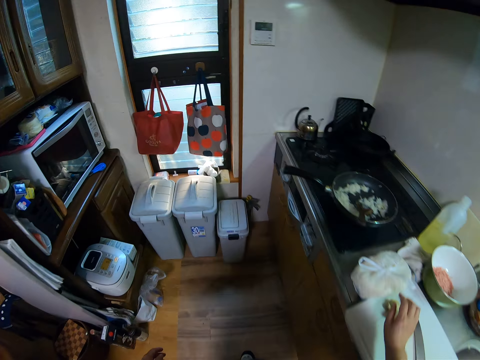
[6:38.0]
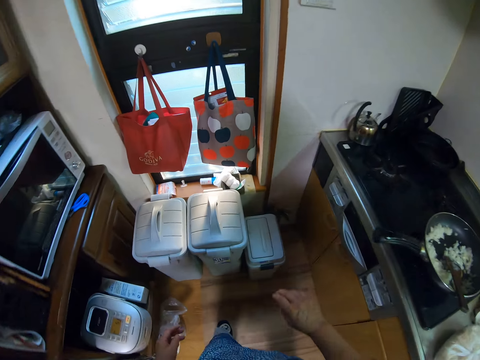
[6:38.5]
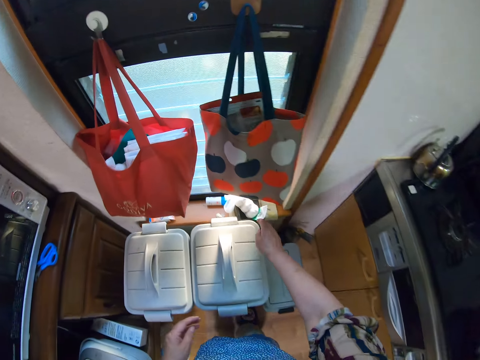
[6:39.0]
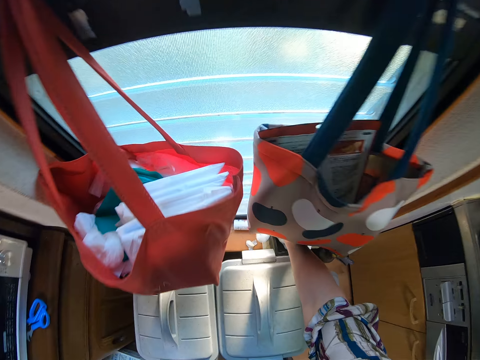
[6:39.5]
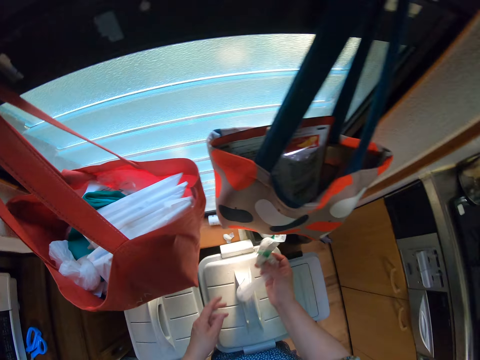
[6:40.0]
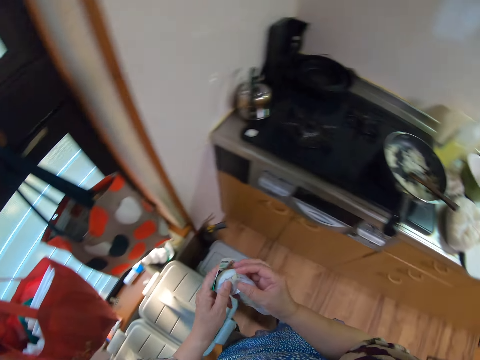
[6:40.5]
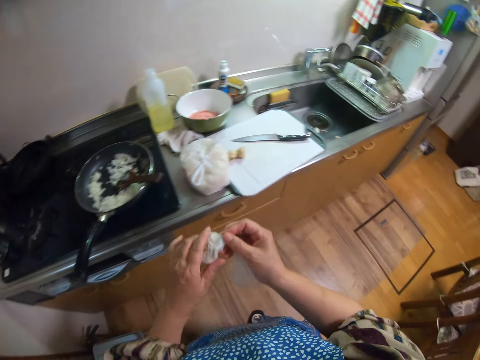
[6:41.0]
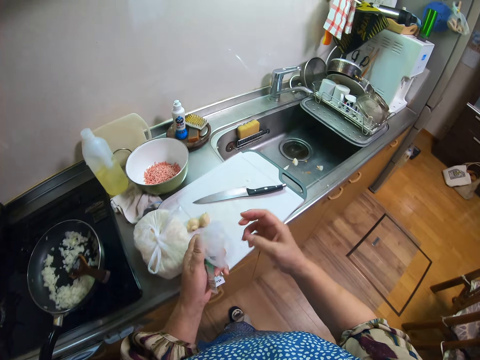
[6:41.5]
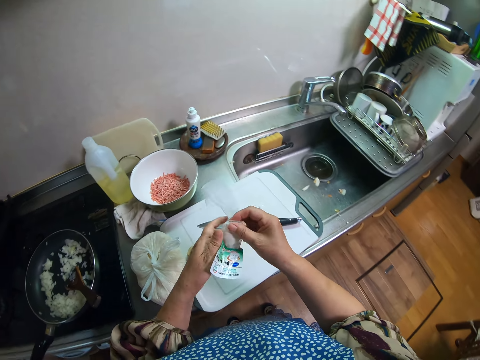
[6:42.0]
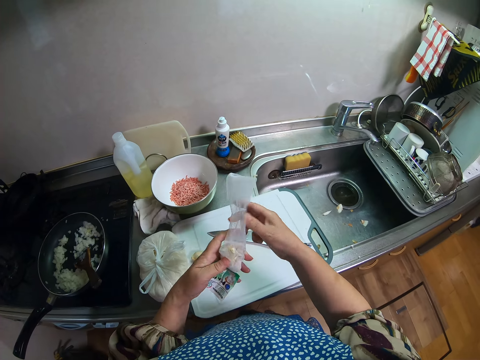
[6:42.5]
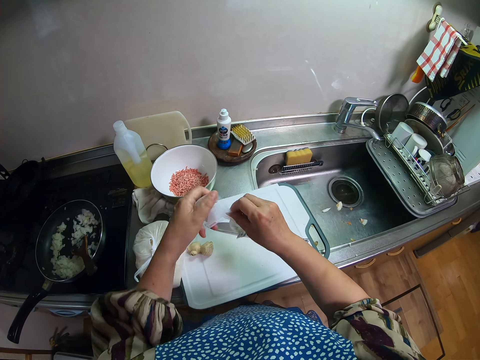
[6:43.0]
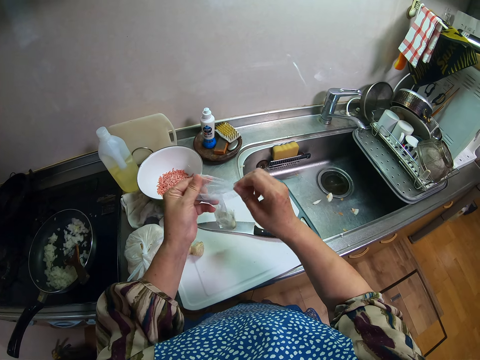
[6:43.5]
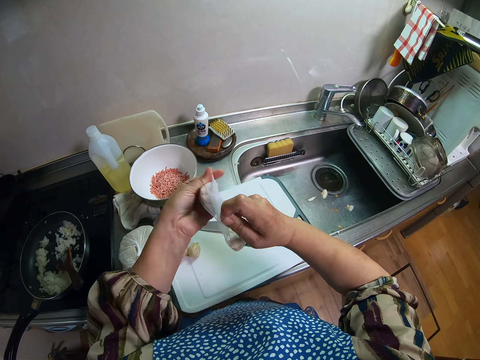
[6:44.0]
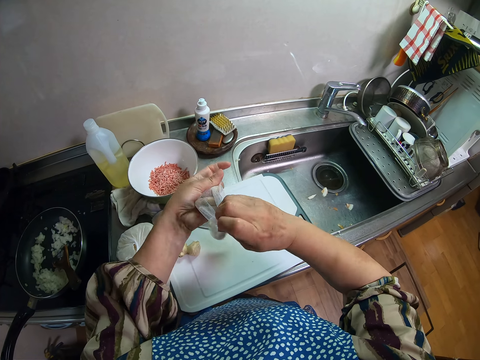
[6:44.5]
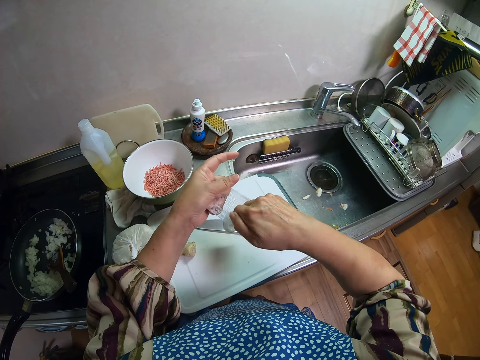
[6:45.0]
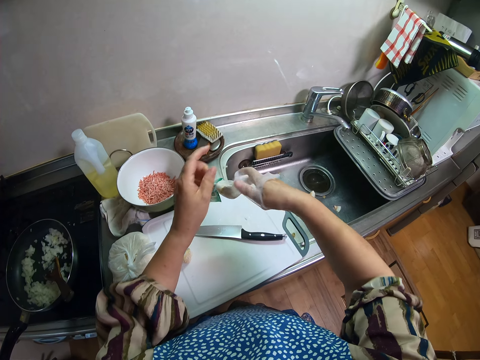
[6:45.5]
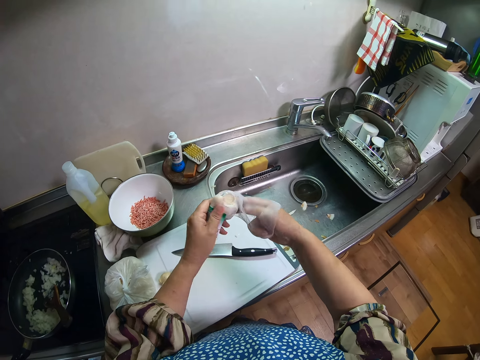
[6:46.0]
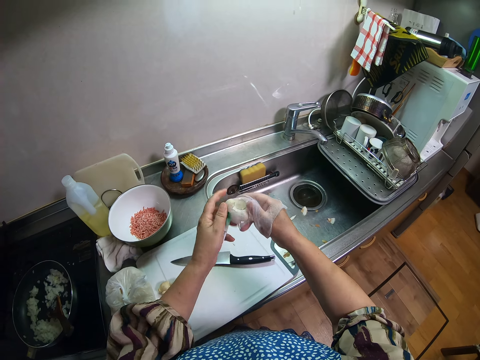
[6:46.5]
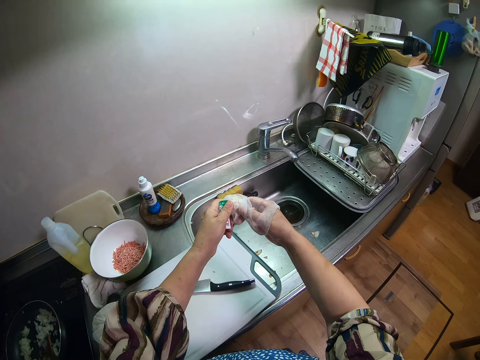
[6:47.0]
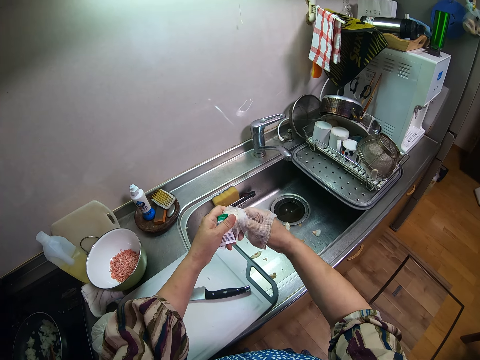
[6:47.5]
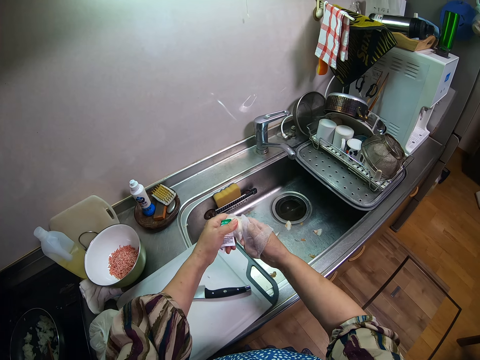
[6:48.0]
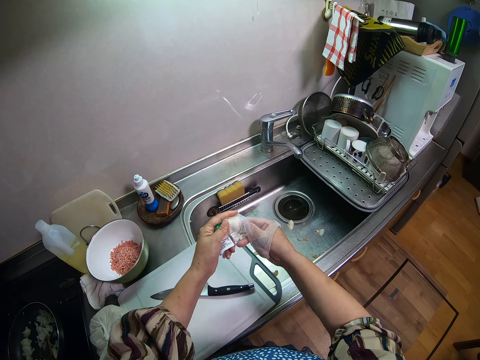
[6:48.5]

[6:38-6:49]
The camera wearer drops the ginger piece on the cutting board. They walk to the left side of the kitchen. They take a nylon or polythene bag containing garlic from the side of a window. They open the nylon. They walk to the sink area. They move a step. They take a garlic piece from the nylon. They put a hand in the polythene bag.

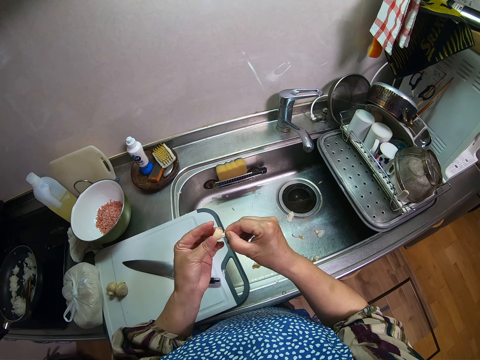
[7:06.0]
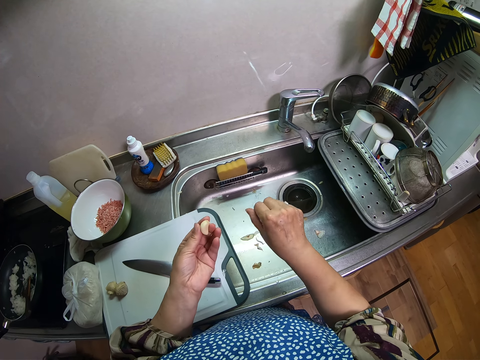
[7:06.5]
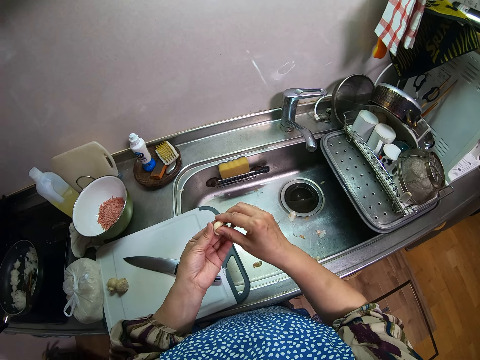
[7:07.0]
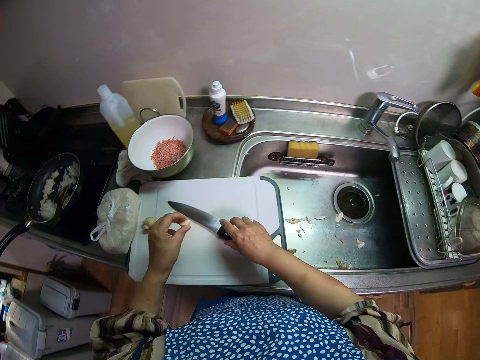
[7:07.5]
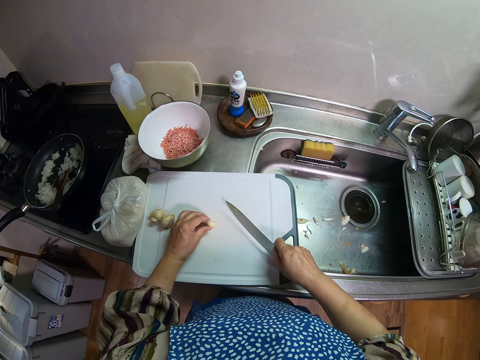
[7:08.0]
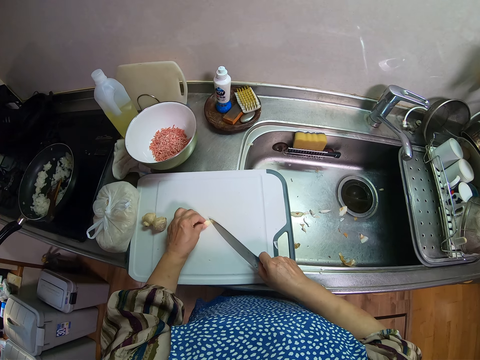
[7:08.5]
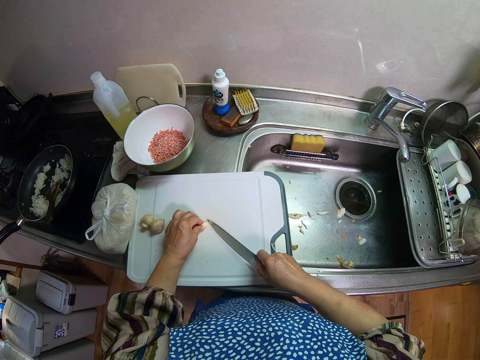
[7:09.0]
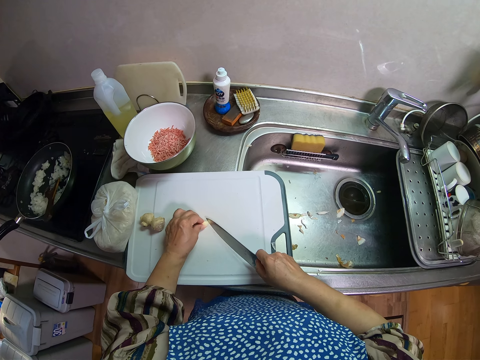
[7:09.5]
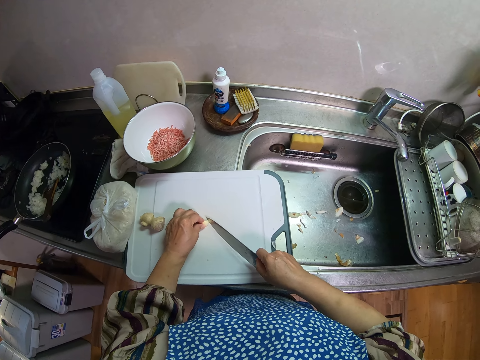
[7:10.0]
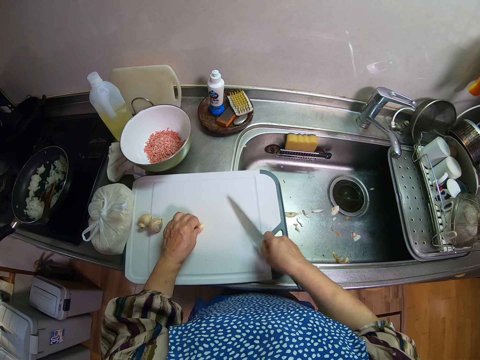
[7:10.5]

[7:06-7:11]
The camera wearer takes the knife from the cutting board. They place the garlic piece on the cutting board. They cut the garlic piece with the knife.

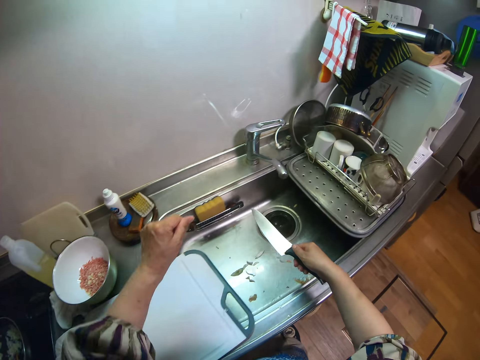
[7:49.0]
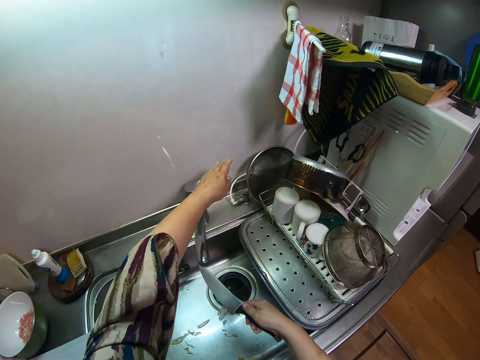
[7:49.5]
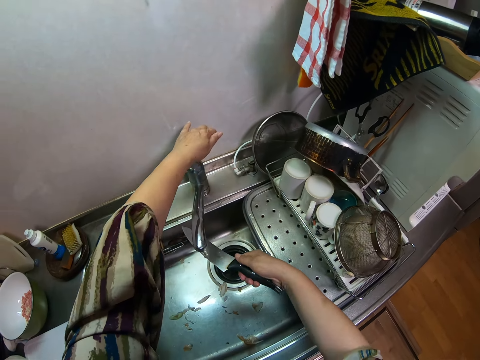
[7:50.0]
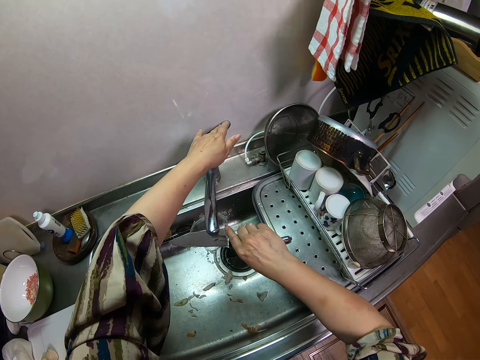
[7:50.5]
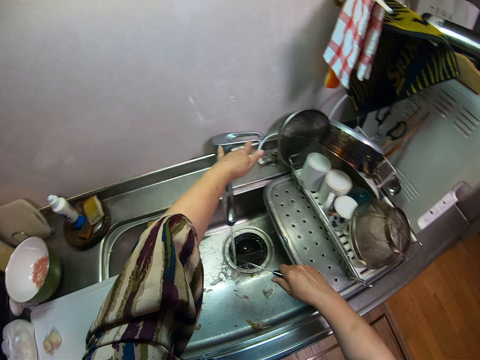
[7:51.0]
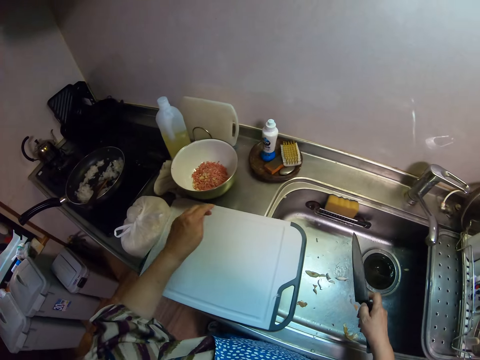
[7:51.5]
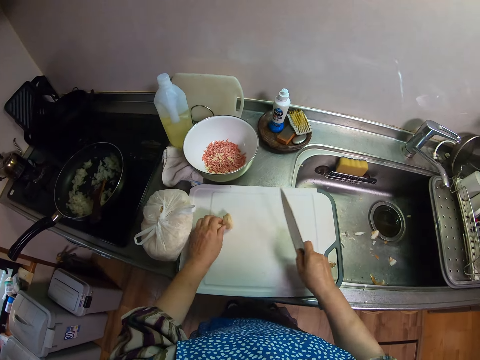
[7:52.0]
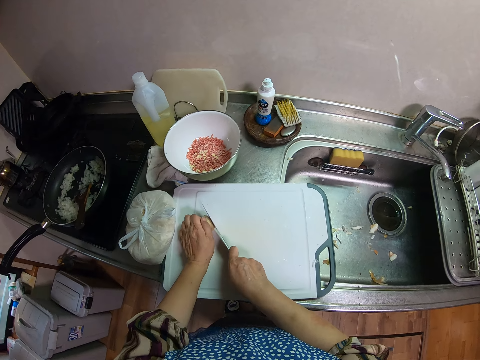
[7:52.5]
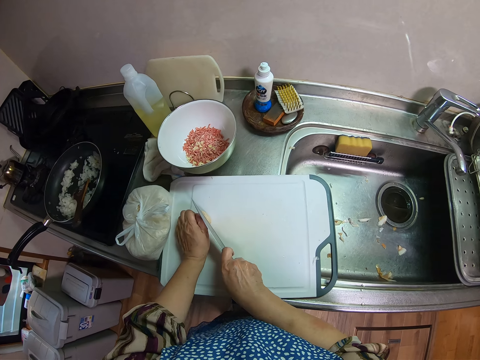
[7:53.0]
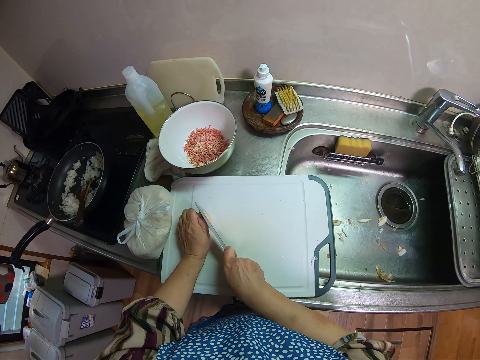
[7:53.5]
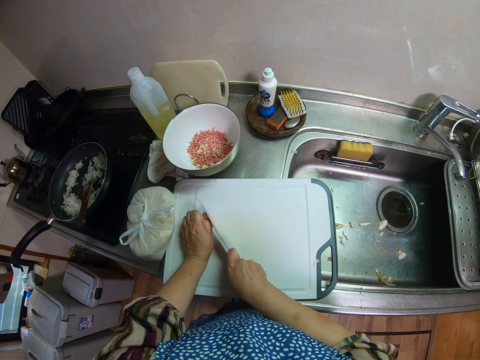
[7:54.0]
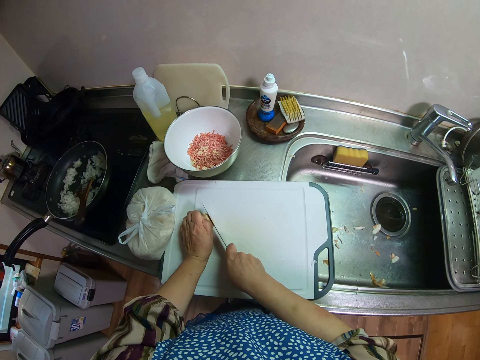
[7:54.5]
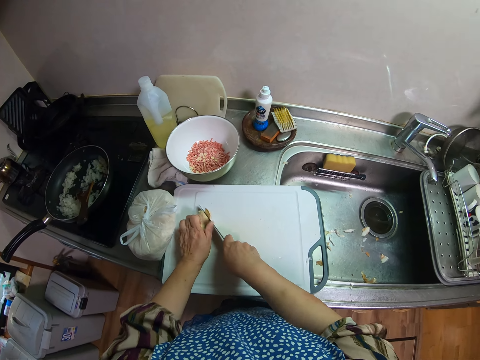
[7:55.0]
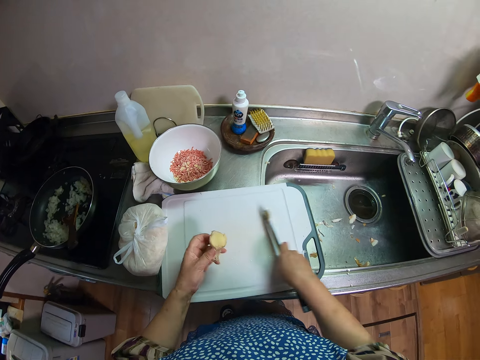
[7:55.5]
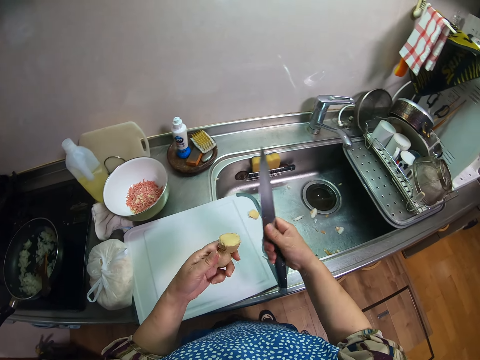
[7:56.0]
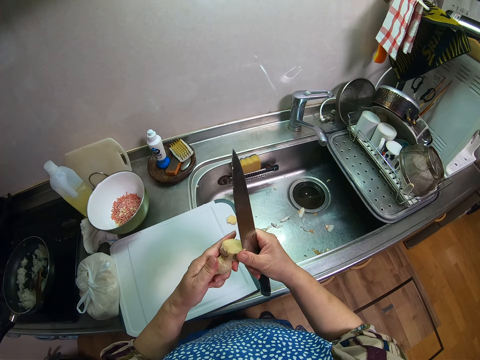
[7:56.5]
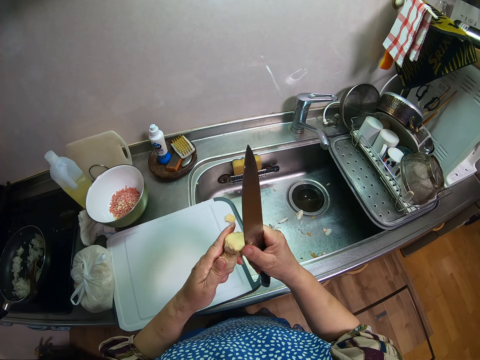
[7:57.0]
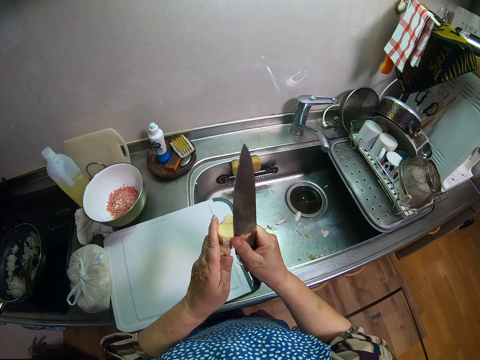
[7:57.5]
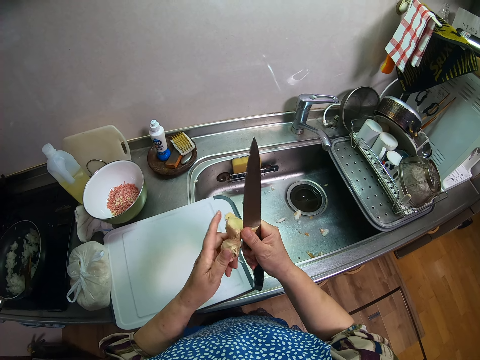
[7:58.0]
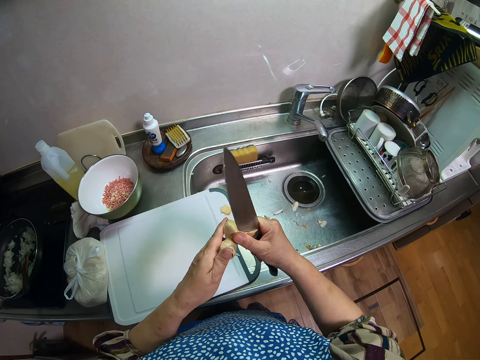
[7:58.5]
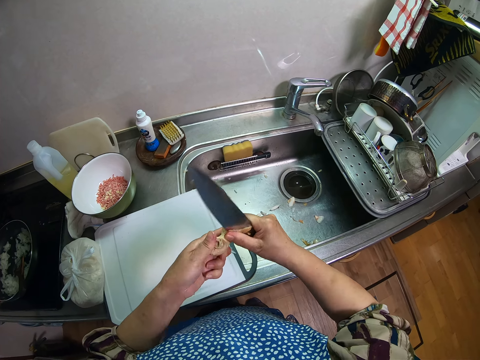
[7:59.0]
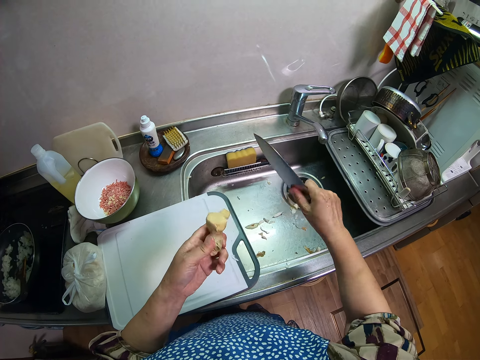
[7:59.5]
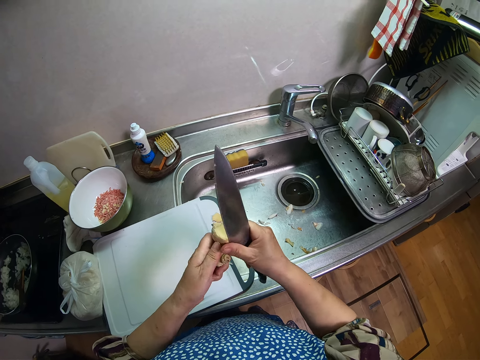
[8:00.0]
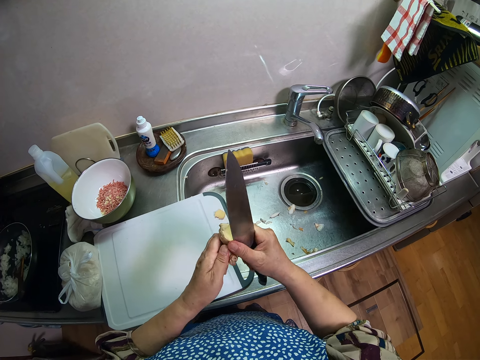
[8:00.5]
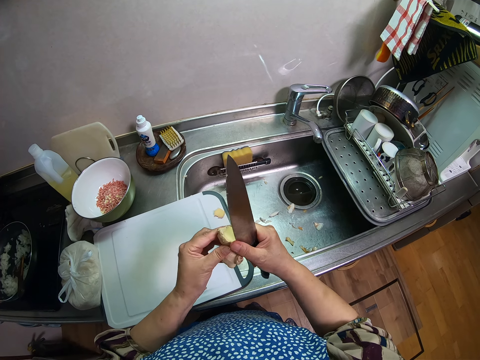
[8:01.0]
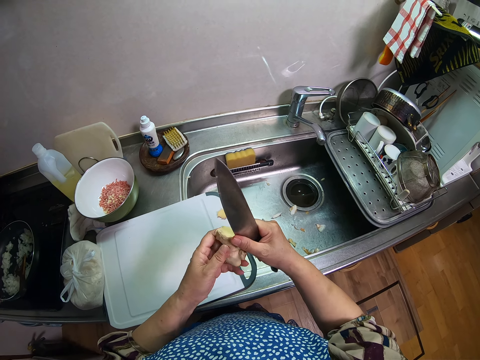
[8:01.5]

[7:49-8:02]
The camera wearer turns on the tap. They rinse the knife. They close the tap. They hold the ginger piece on the cutting board. They cut the ginger piece with the knife. They pick the ginger piece from the cutting board. They examine the ginger piece. They cut the ginger piece with the knife. They peel the ginger. They put the peel in the sink. They peel the ginger.
